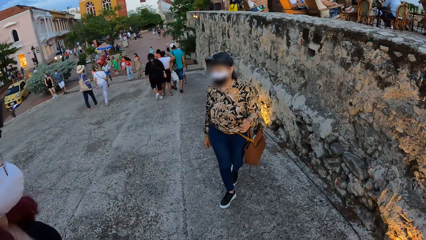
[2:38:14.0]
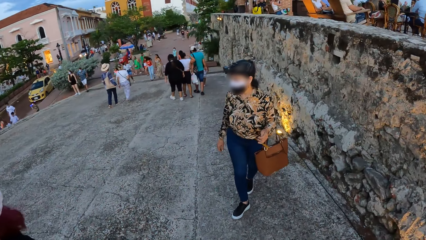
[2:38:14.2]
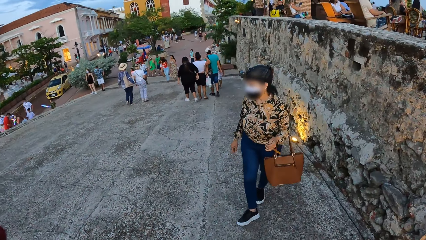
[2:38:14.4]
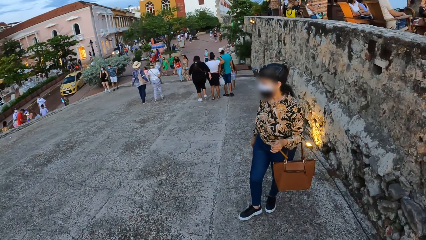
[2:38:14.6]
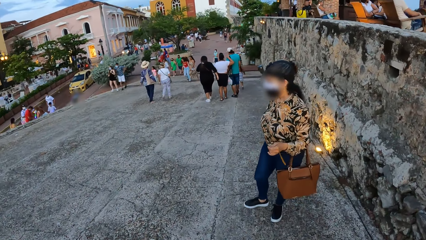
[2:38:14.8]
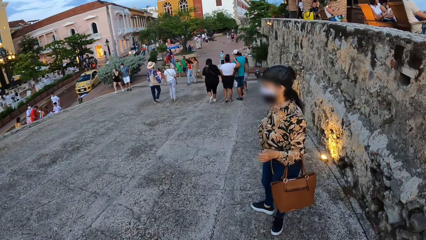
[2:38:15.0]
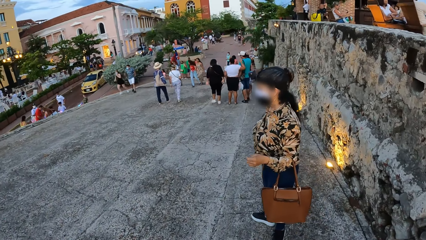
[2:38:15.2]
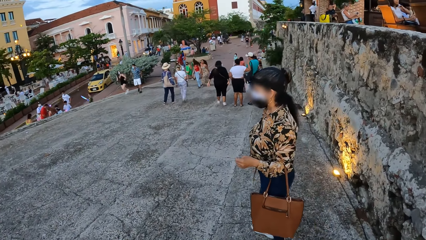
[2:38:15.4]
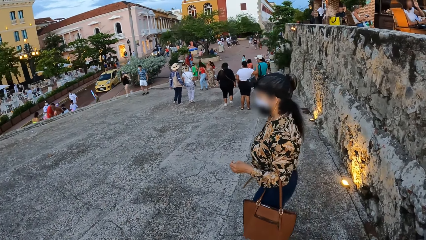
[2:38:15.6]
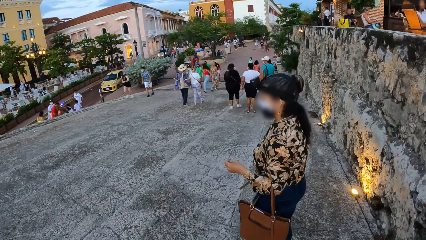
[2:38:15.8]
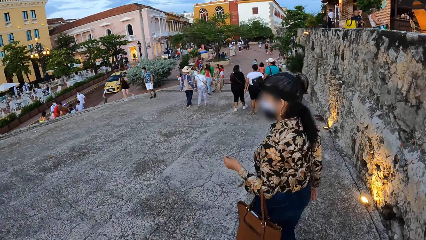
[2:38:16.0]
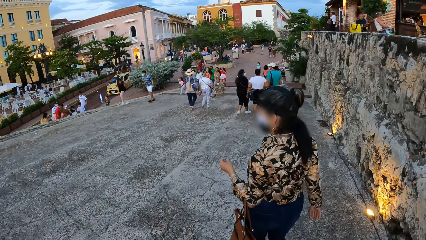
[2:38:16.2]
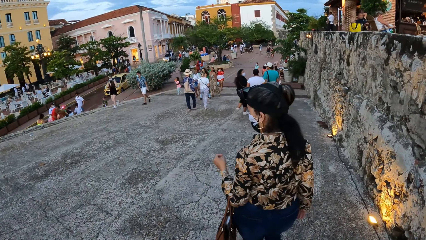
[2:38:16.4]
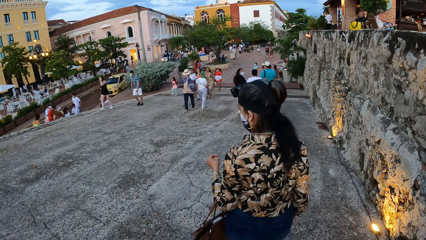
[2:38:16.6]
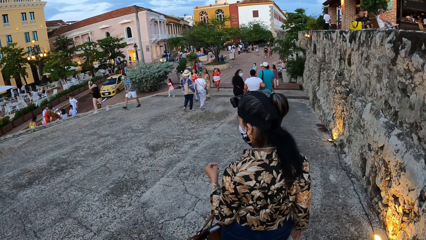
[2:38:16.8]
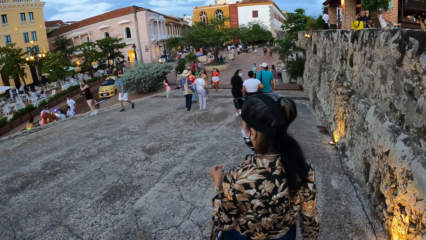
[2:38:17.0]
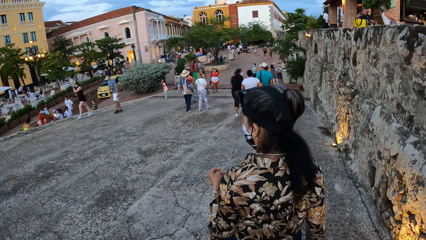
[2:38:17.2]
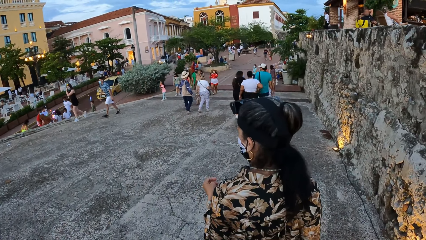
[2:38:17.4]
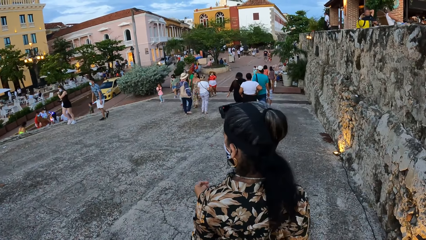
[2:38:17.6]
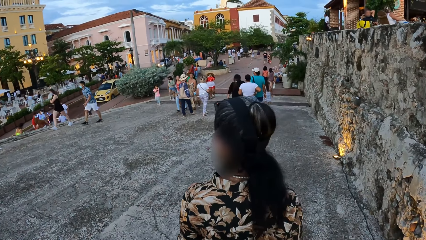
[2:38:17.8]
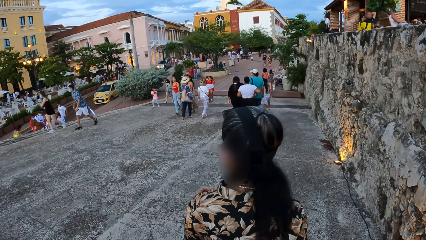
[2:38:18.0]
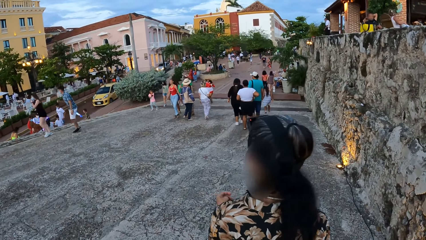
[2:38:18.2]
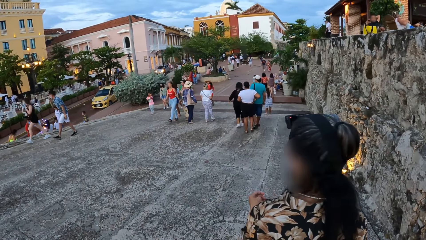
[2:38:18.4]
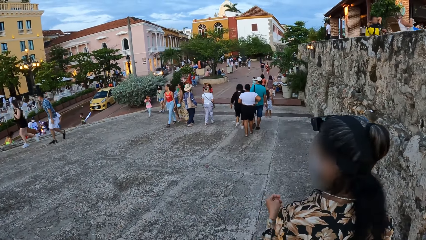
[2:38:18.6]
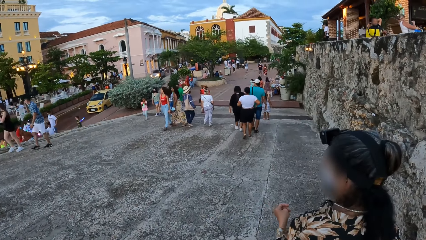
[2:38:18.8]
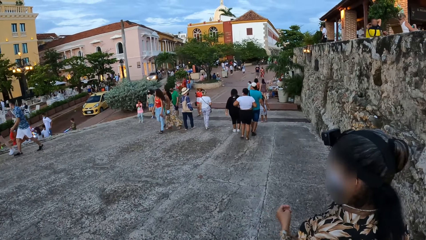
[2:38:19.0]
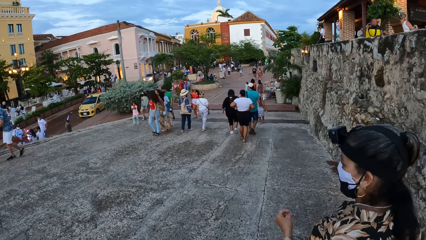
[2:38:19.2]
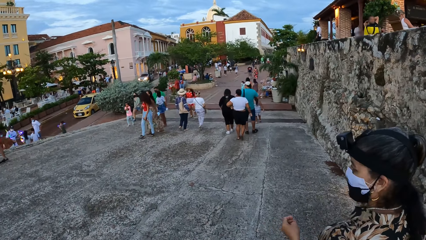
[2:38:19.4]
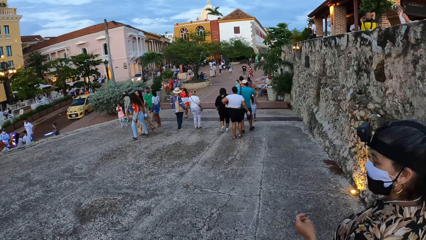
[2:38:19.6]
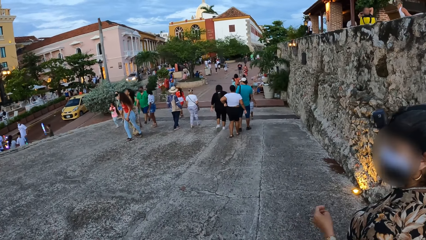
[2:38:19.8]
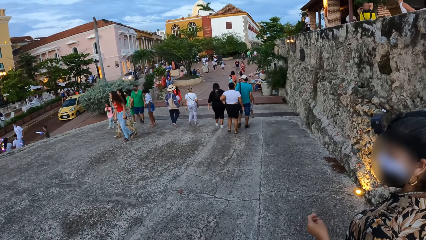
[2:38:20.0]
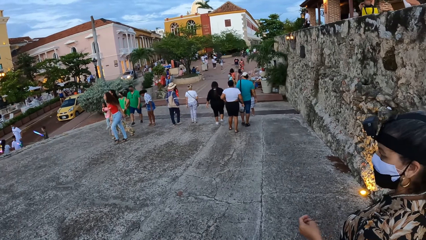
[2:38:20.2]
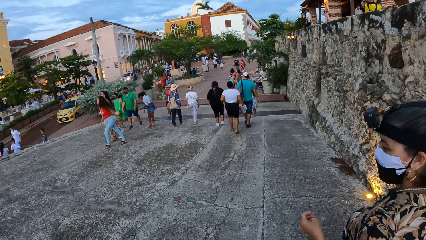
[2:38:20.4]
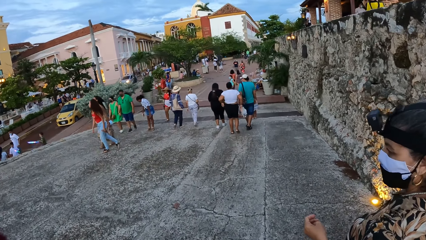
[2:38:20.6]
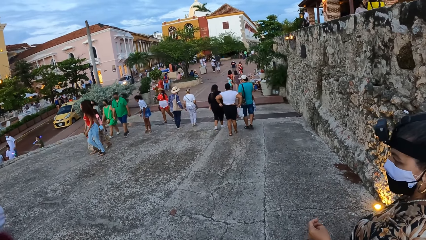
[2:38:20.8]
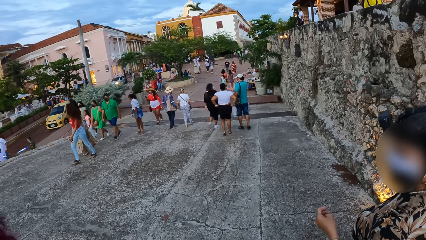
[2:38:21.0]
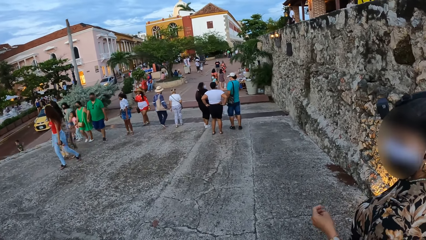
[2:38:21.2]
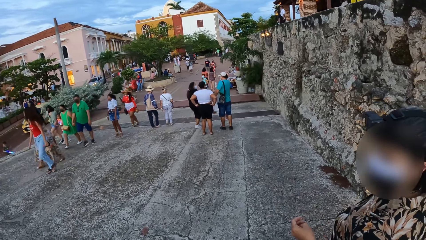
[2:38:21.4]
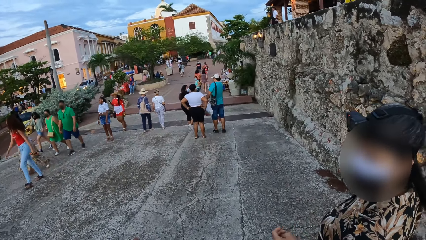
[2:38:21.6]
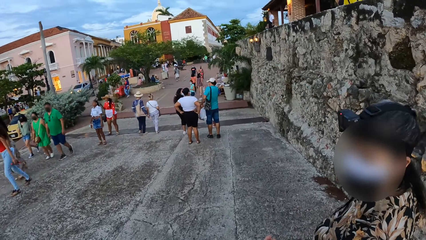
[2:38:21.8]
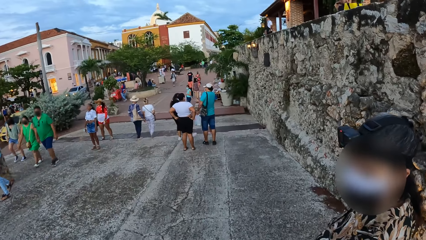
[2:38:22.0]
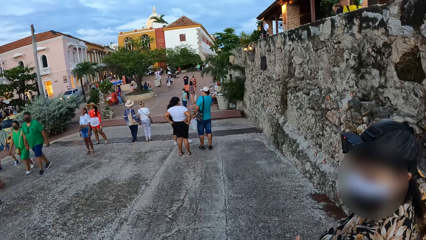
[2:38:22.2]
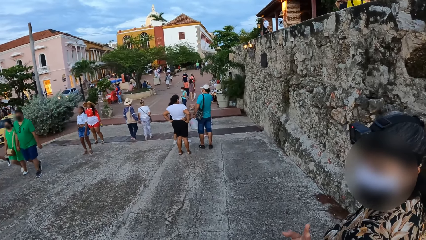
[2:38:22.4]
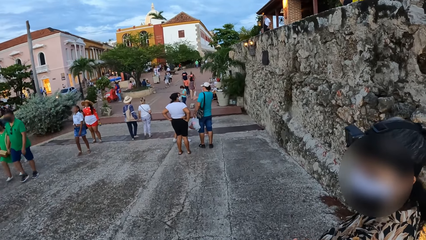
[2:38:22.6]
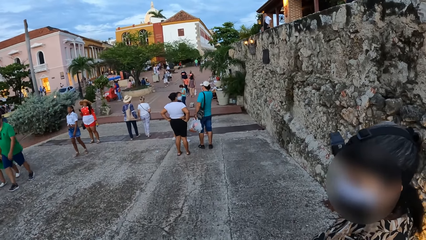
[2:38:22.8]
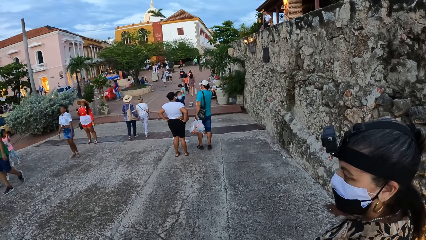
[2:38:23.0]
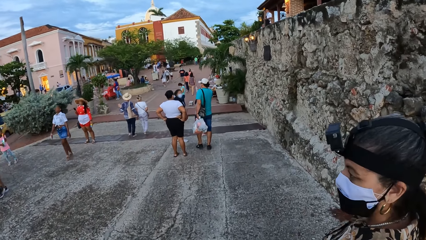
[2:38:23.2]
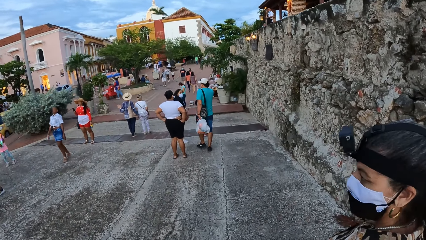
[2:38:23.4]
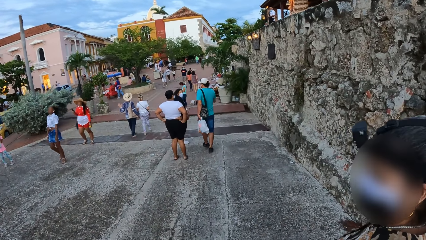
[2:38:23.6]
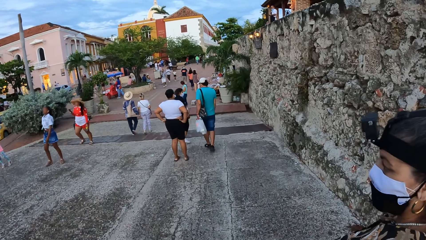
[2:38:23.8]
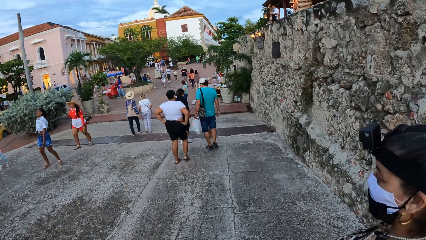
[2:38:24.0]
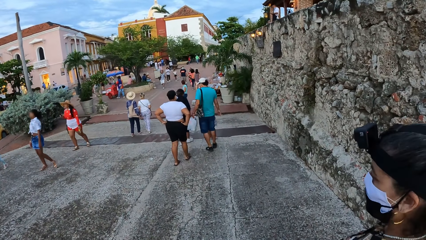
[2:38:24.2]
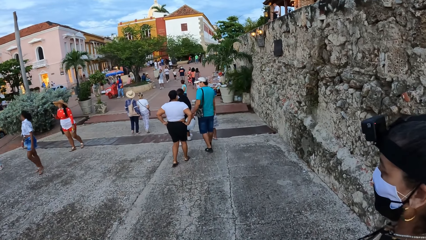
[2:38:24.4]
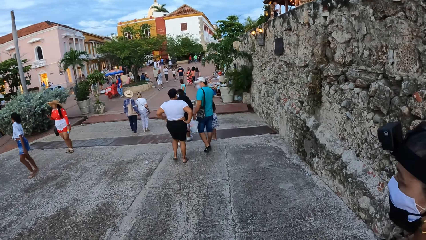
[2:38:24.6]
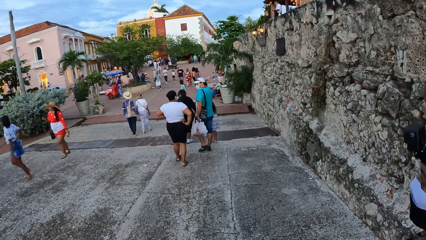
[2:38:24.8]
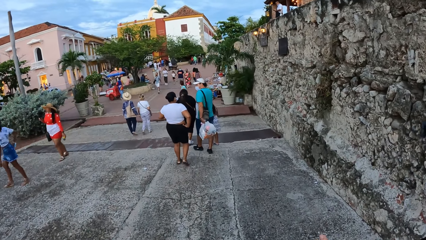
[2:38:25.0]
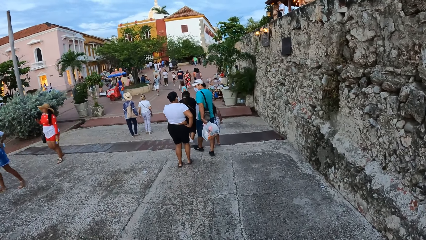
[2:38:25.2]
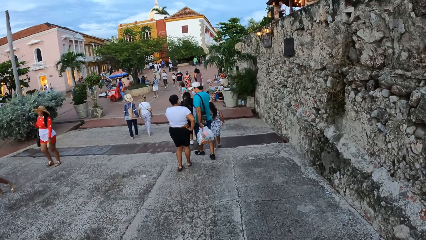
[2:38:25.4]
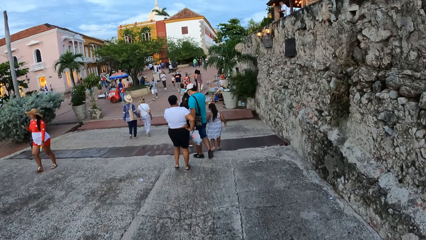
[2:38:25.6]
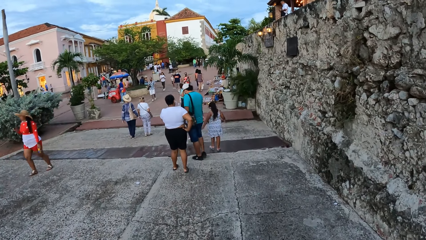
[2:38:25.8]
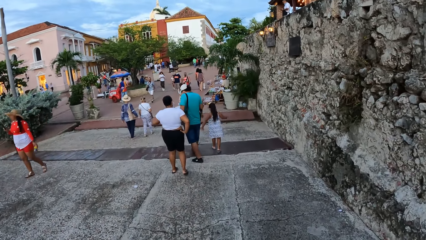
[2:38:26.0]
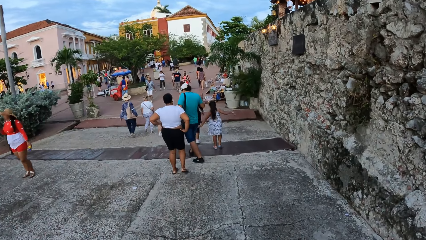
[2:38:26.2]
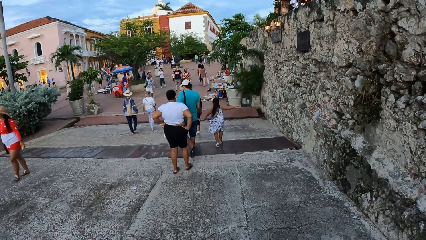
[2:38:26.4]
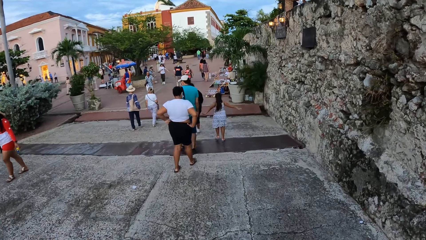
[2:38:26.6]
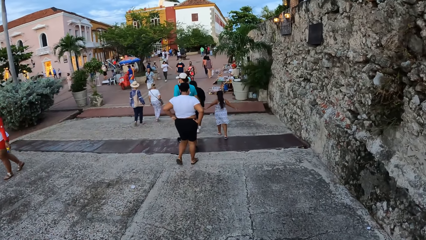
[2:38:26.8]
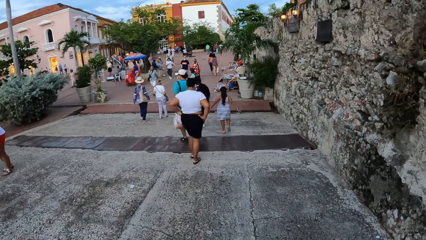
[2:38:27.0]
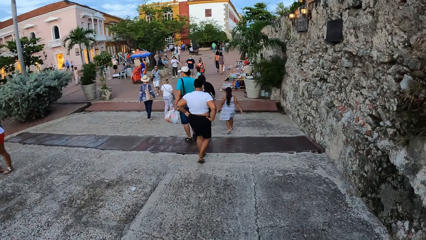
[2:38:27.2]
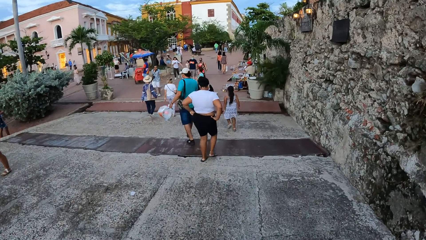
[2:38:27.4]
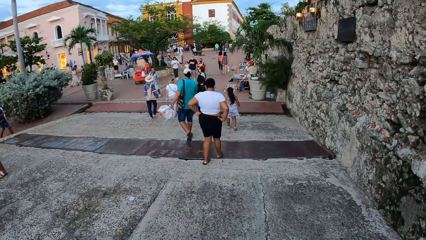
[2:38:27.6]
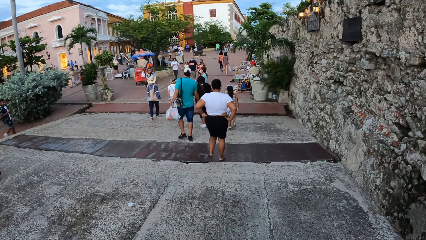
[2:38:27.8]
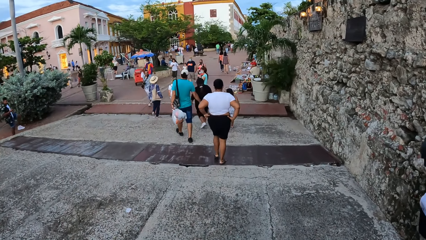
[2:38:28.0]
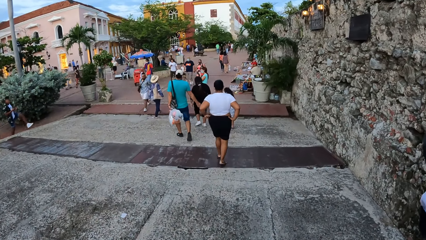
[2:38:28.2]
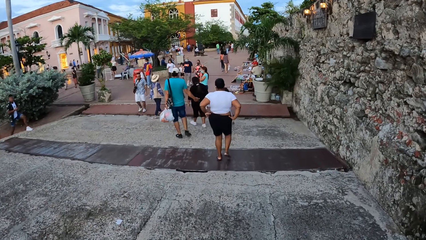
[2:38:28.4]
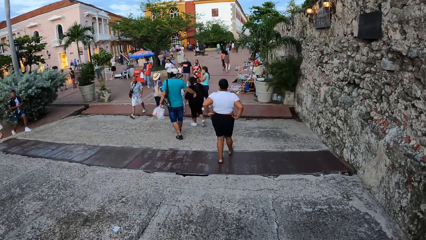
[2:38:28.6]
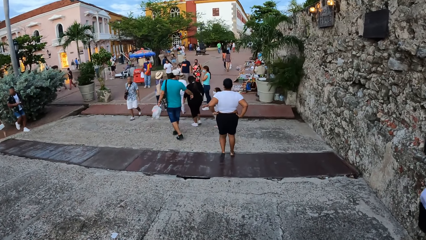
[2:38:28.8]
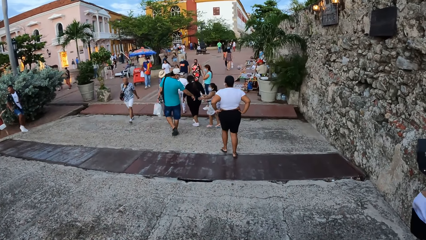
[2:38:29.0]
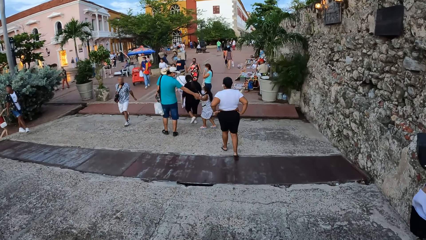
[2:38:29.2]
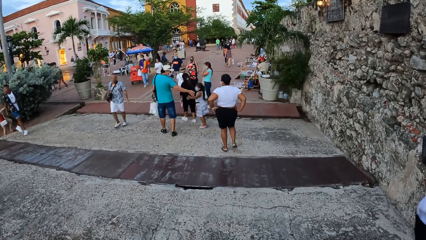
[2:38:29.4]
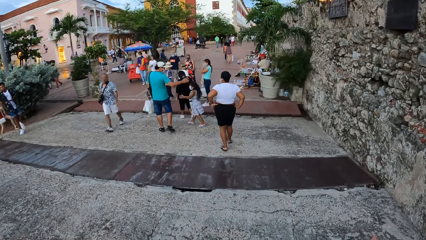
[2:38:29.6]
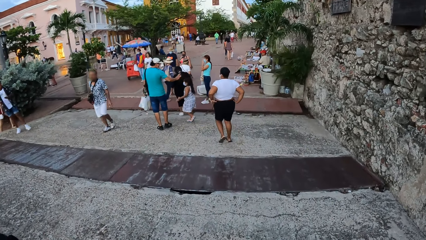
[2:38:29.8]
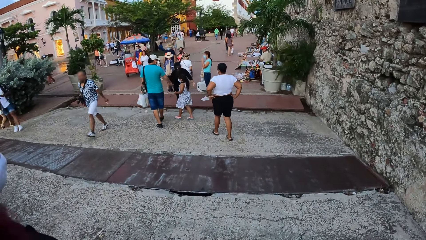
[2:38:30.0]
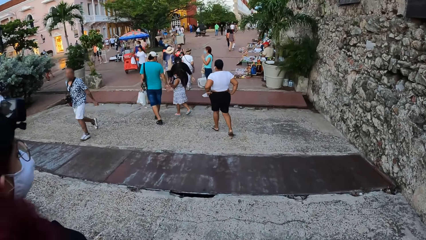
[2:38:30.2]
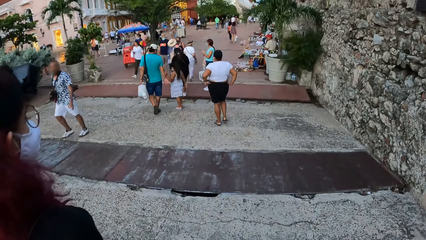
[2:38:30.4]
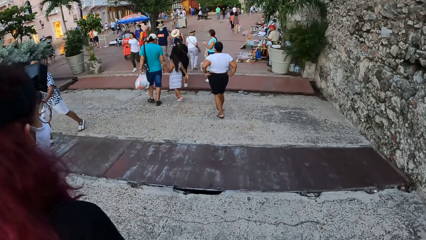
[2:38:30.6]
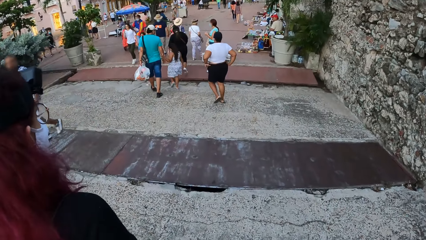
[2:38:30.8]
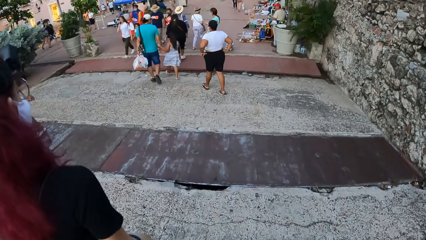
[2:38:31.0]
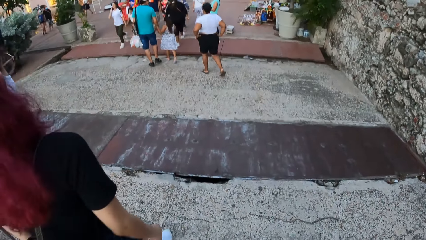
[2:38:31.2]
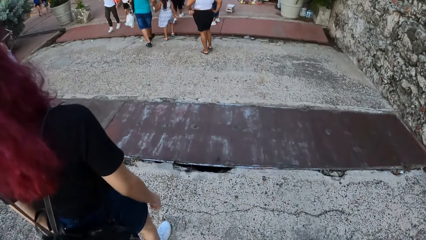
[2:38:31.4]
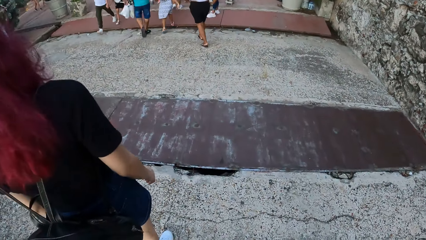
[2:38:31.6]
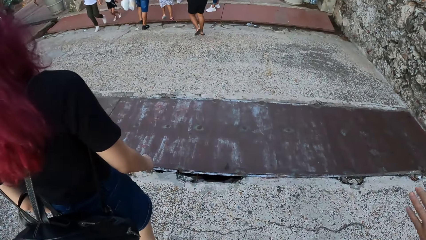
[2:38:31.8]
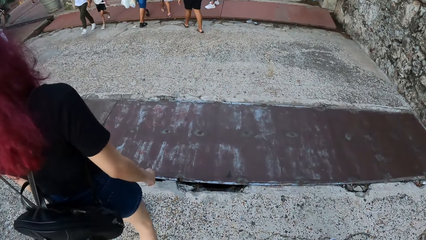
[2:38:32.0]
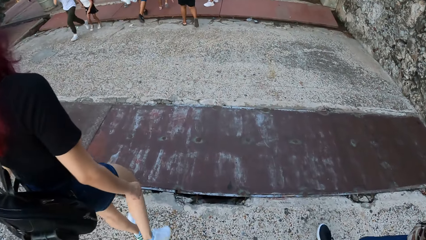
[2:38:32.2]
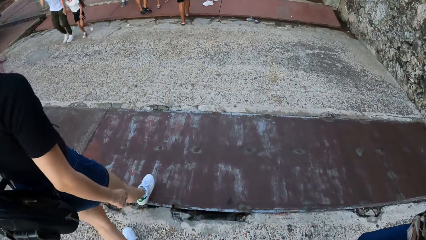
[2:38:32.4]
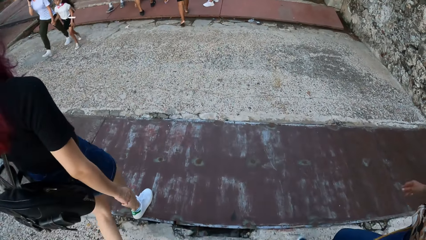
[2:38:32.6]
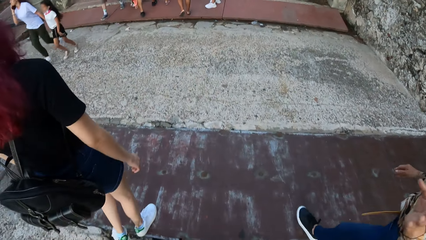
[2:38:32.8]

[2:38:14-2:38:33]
A woman leans on a man with her right hand. The man converses with the woman and another woman. The first woman adjusts her shirt with her left hand. A third woman converses with the camera wearer and a fourth woman. The first woman places both hands on her waist, holds her waist with her right hand, and places her left hand on her waist. A girl jumps and holds the man with her left hand.
